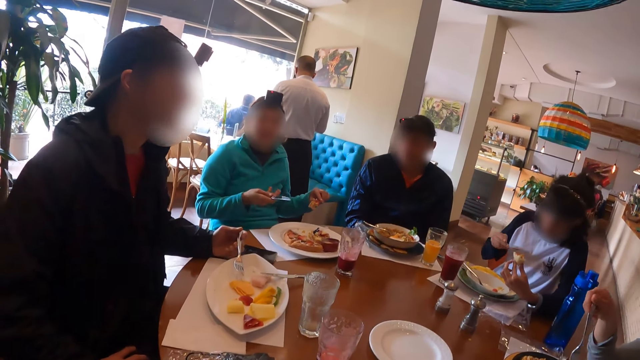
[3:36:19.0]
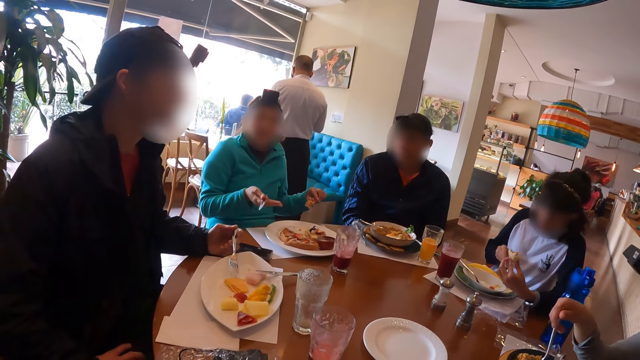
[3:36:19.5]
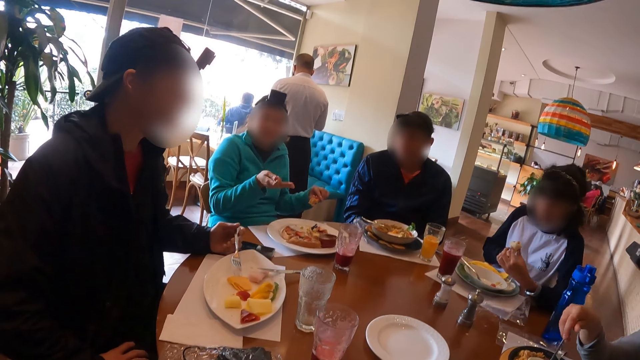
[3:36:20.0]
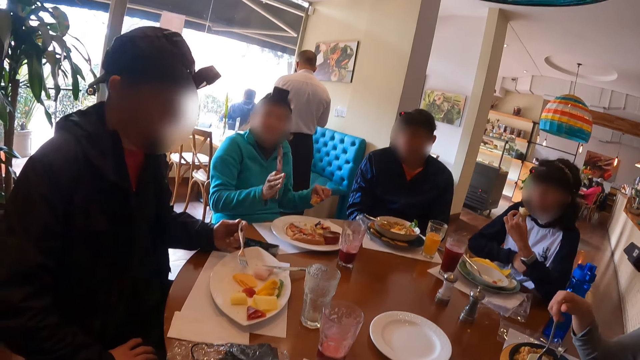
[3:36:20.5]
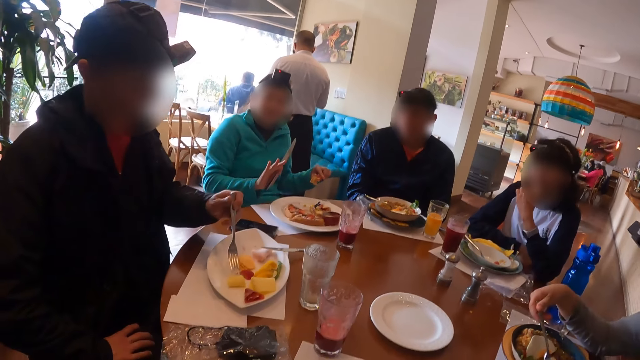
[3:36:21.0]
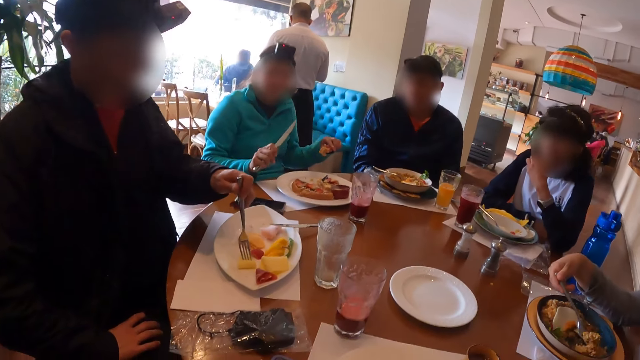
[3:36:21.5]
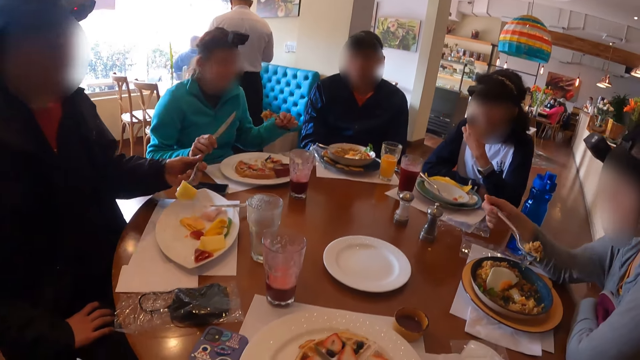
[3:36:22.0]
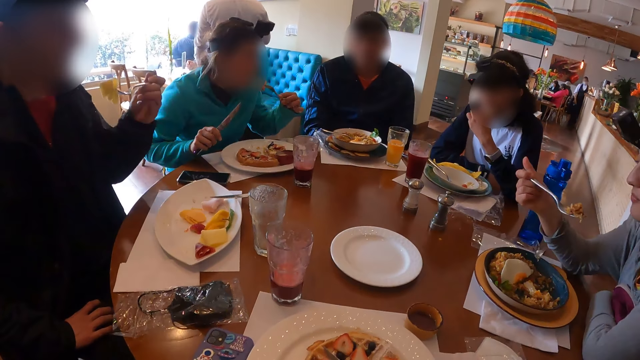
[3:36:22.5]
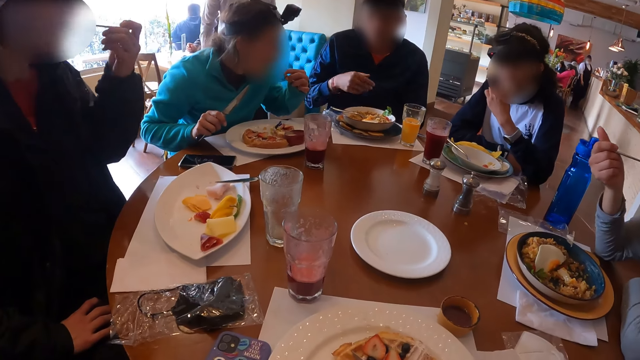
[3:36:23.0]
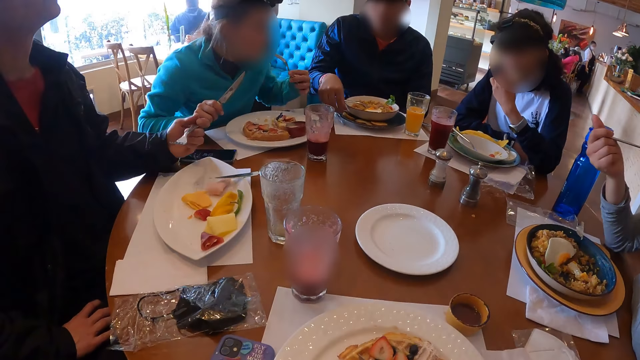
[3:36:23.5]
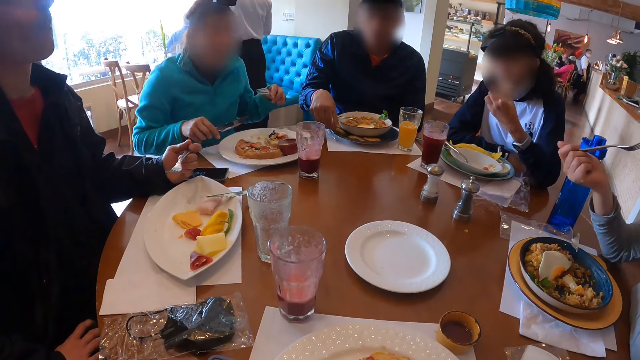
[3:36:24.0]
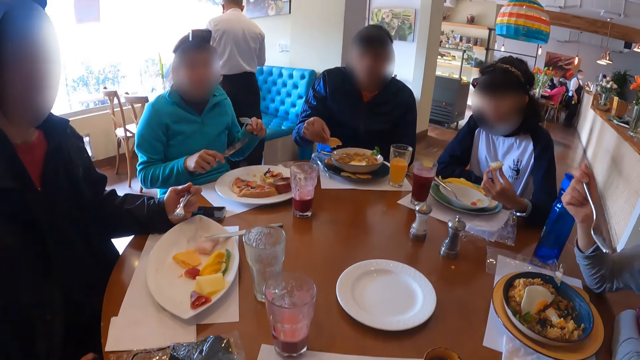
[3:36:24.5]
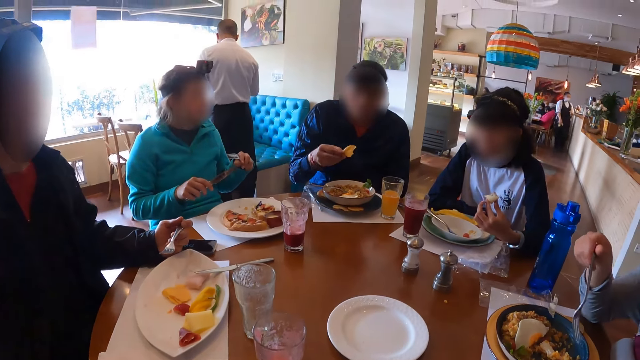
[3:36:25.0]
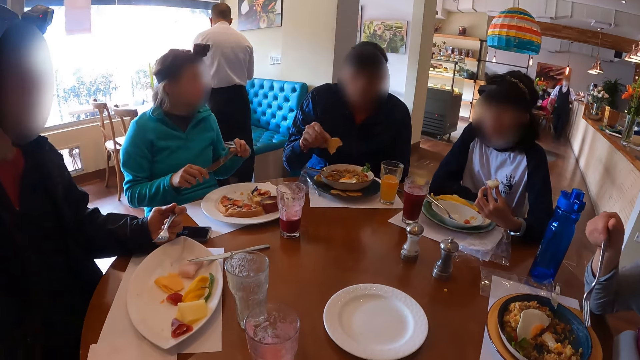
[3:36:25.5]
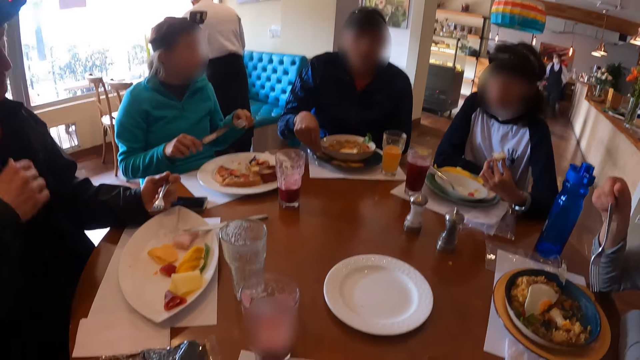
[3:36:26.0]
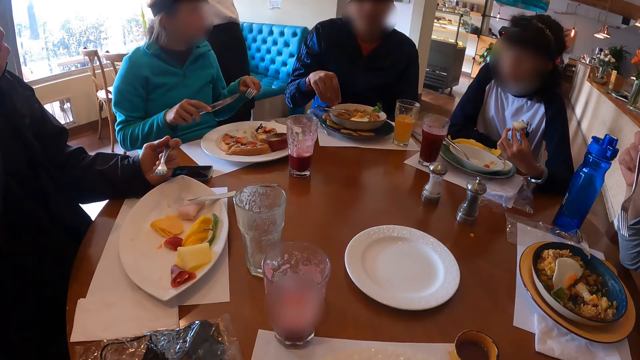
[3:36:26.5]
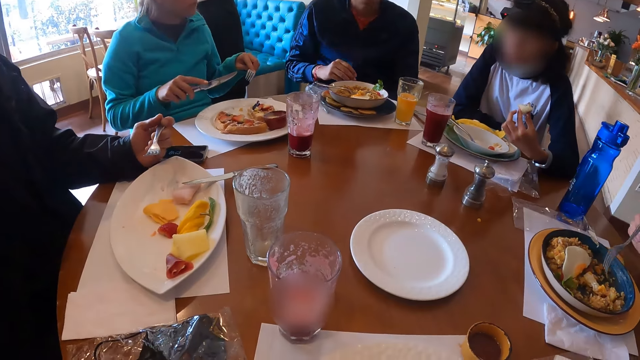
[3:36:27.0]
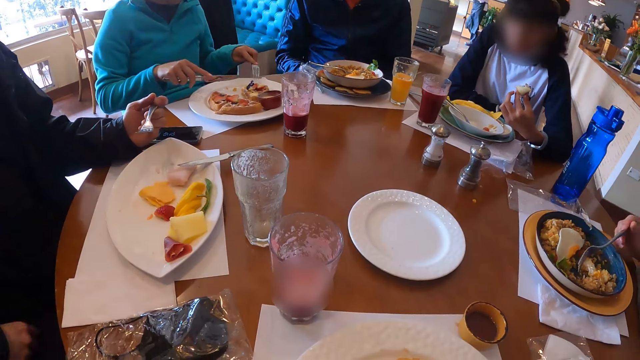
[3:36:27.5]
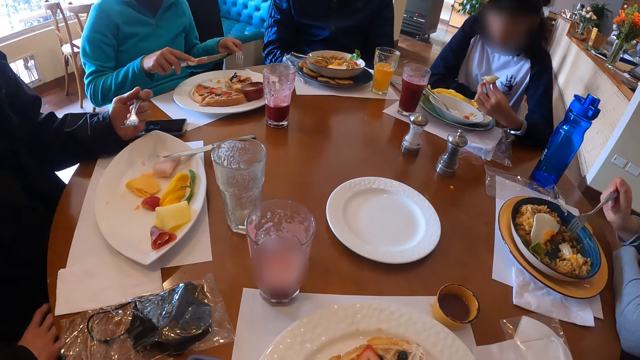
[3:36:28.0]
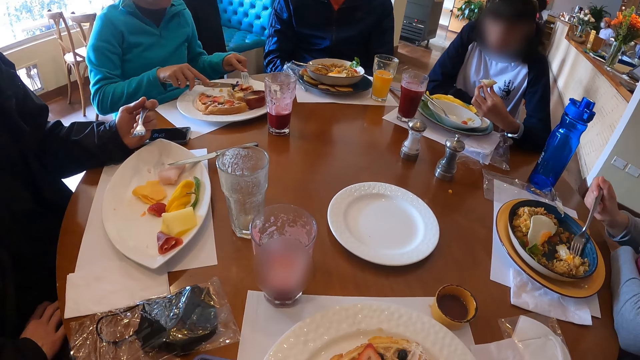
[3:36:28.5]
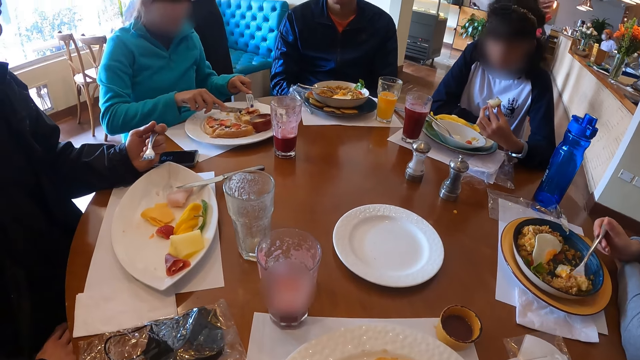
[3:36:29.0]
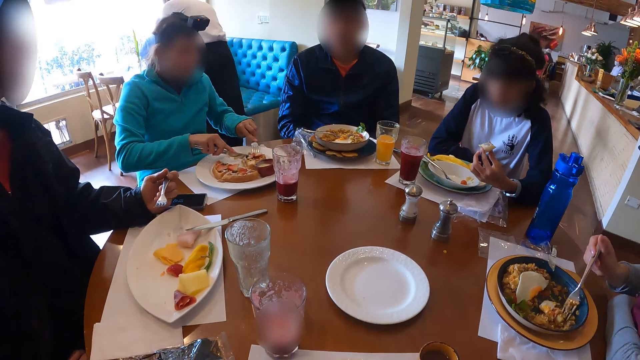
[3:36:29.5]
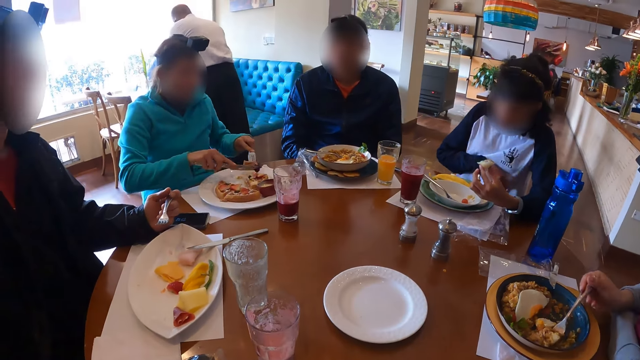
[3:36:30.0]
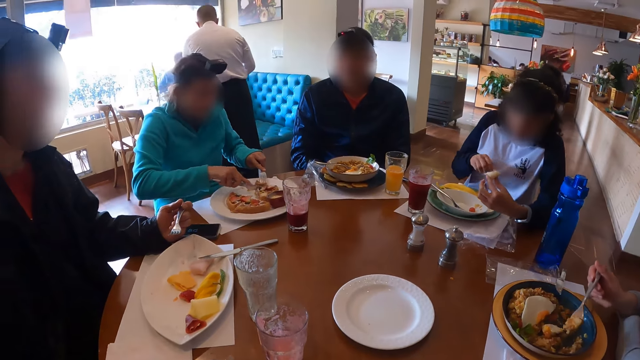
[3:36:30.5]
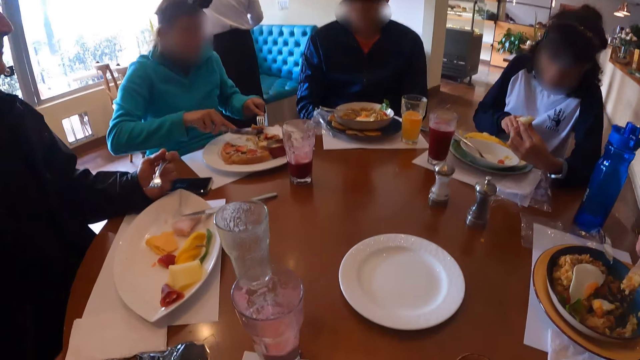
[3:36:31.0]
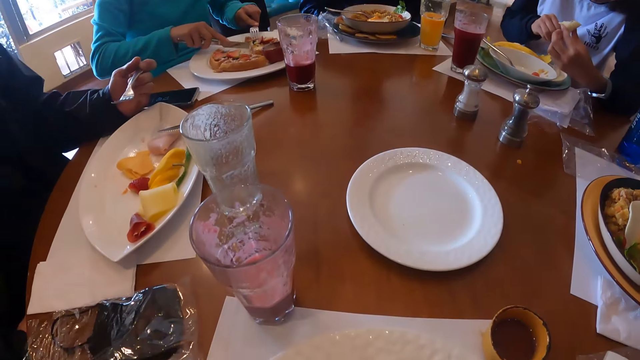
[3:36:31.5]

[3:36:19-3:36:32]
A woman puts the food in her left hand into her mouth. A man eats food from the plate on the table with the fork in his left hand. Another woman eats food from the plate on the table with the fork in her right hand. Another woman eats food from the plate on the table with the fork in her left hand. Another man picks chips from the plate on the table with his right hand. The other man drops the chip in the plate with his right hand. The second woman eats food from the plate on the table with the fork in her right hand. The third woman takes food from the plate on the table with the fork and table knife in her hands.

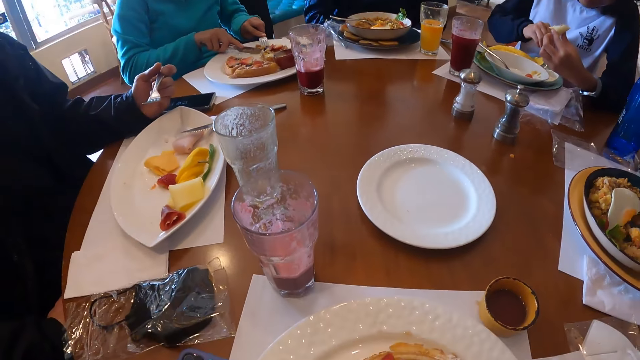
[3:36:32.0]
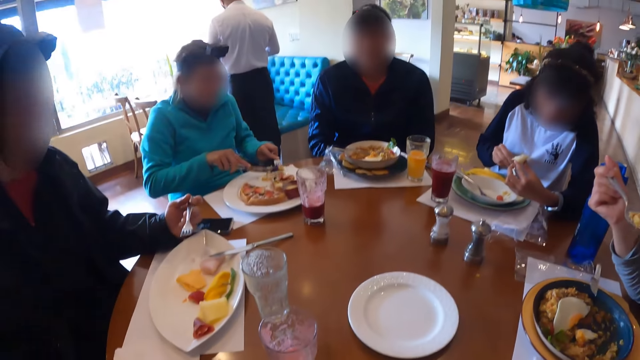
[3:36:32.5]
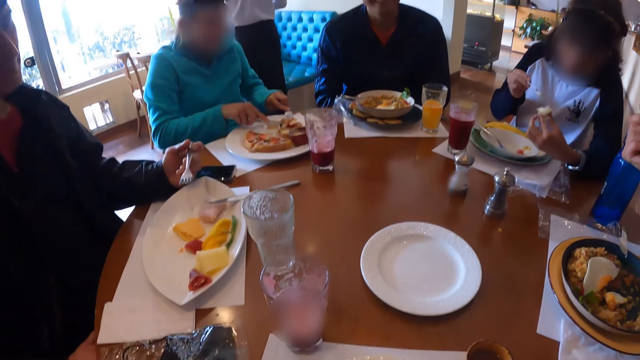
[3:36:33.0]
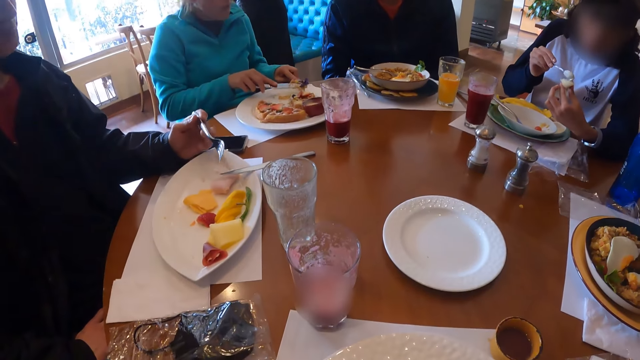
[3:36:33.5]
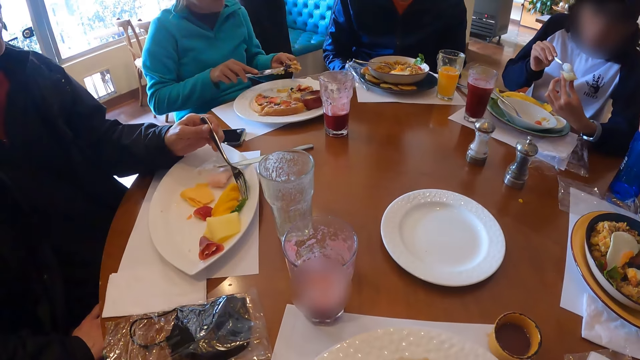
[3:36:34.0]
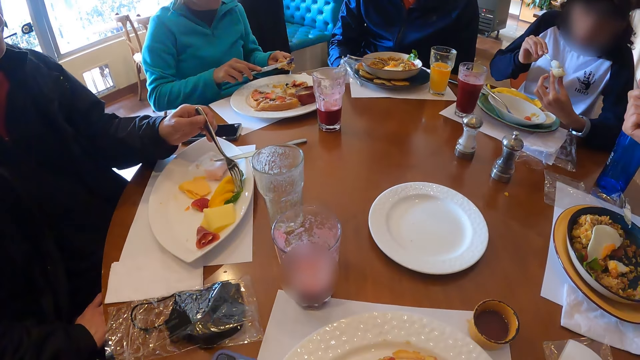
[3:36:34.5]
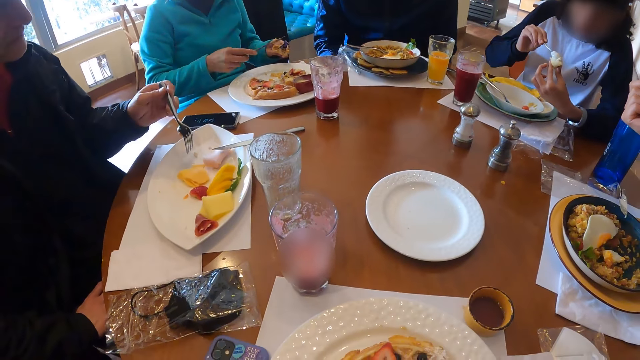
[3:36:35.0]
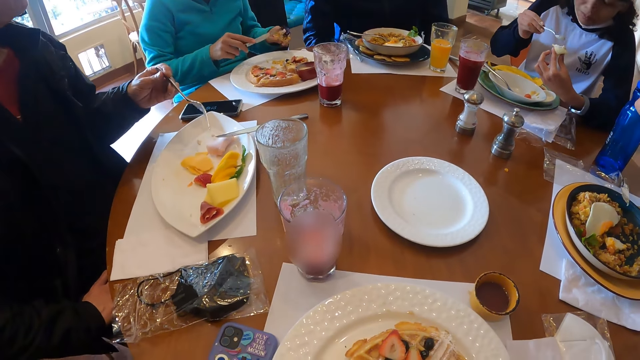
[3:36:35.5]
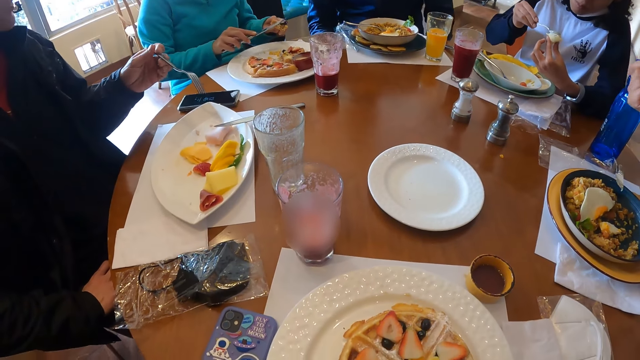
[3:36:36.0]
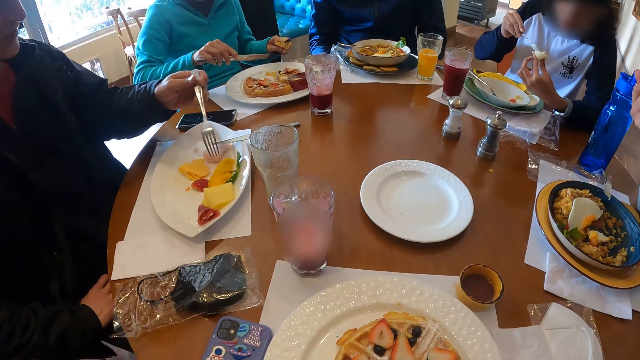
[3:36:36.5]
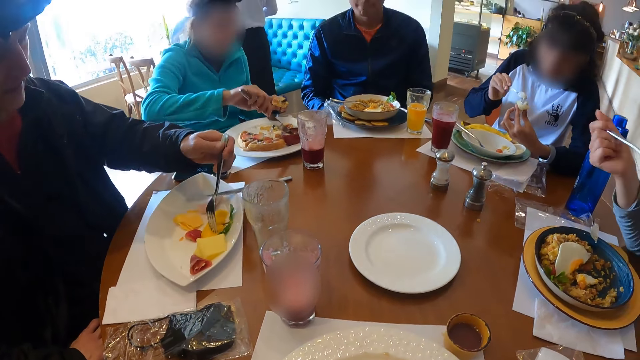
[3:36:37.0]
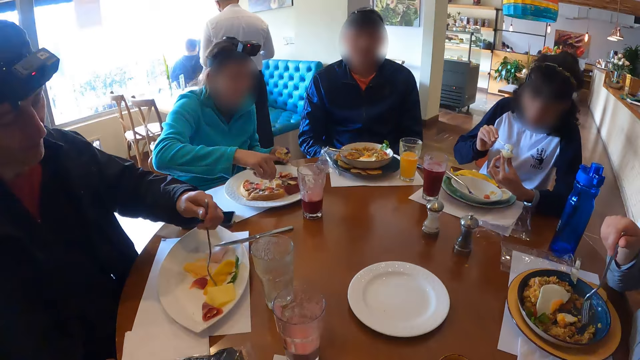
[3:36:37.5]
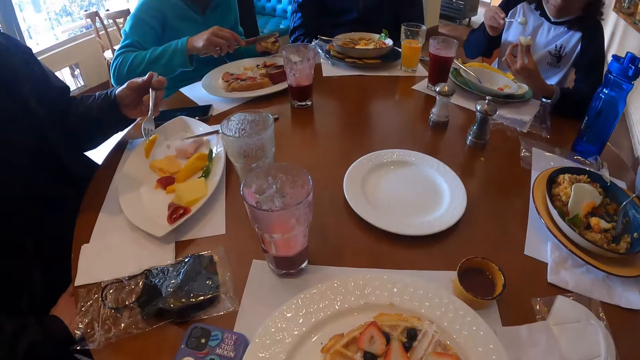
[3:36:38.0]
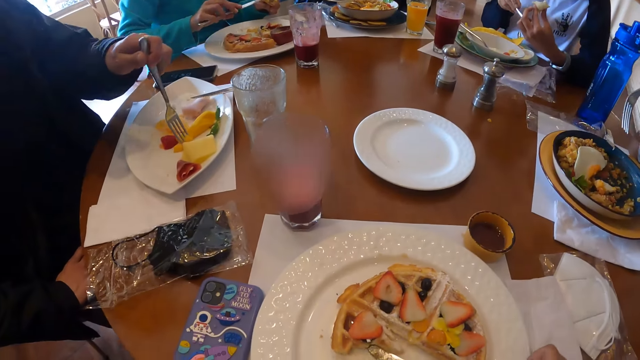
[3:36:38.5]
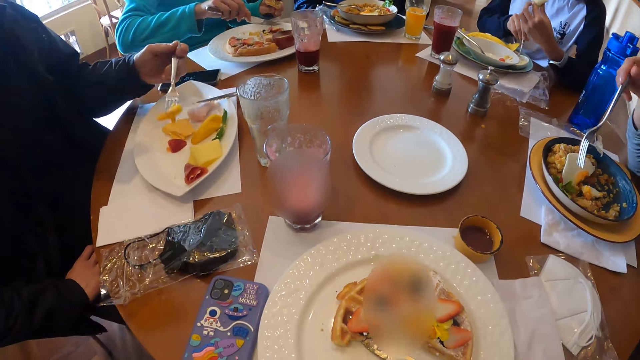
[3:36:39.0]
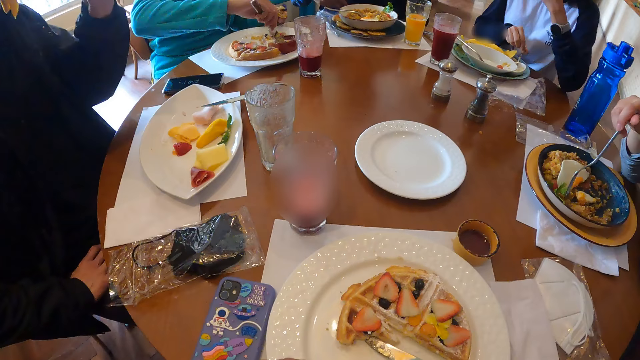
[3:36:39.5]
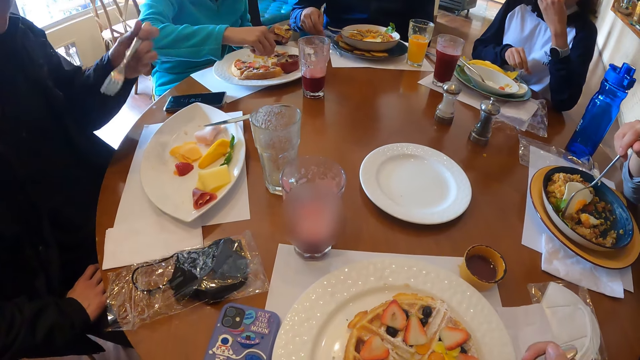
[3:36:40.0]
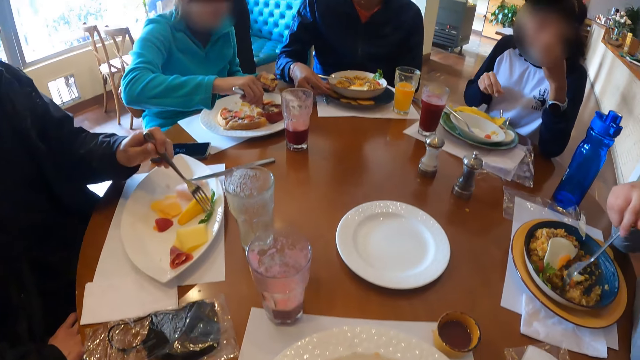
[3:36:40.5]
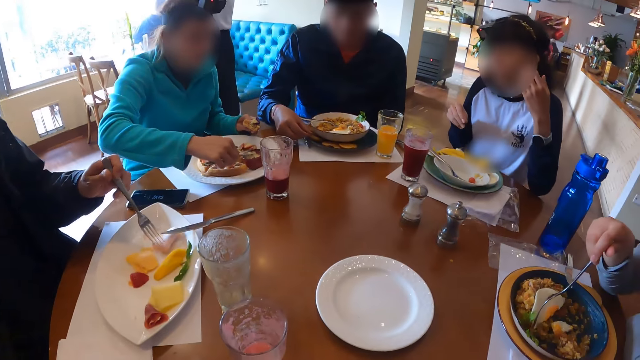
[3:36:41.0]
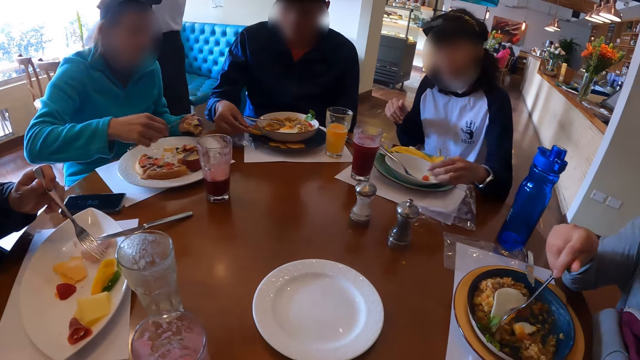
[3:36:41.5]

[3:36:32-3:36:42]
A woman scoops cream from the plate on the table with the spoon in her right hand on the food in her left hand. A man eats food from the plate on the table with the fork in his left hand. The camera wearer eats from the plate on the table with his hands. The woman puts the food in her left hand into her mouth.
